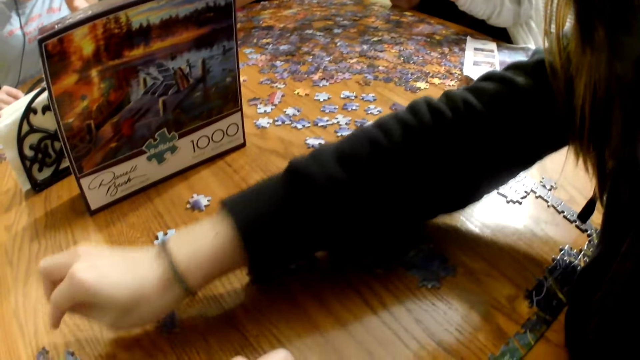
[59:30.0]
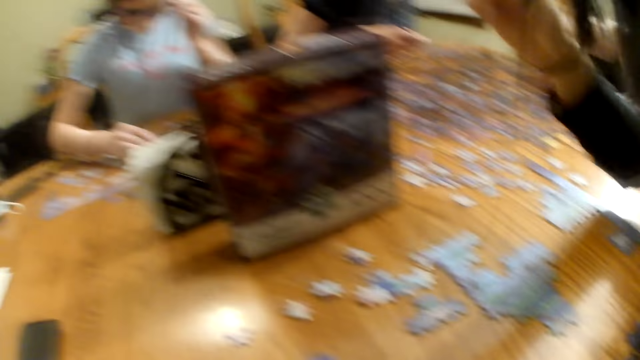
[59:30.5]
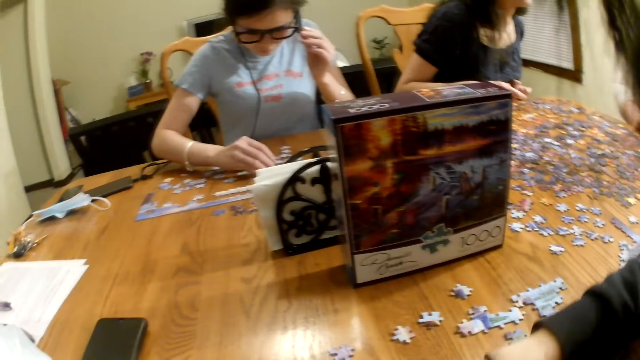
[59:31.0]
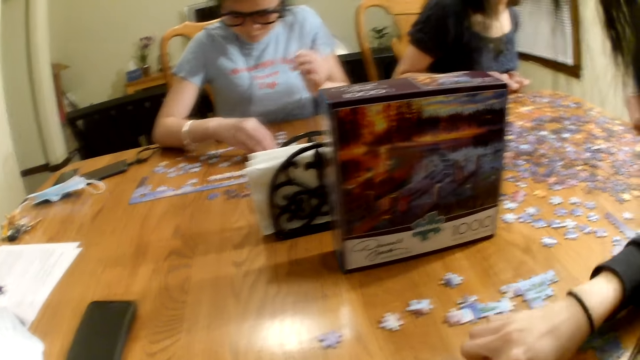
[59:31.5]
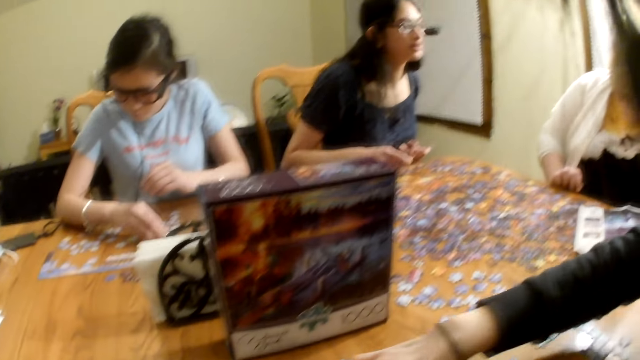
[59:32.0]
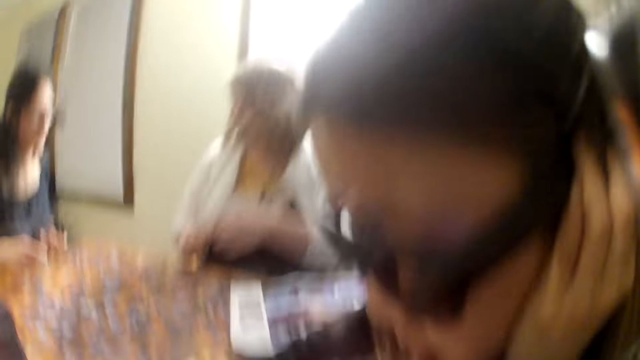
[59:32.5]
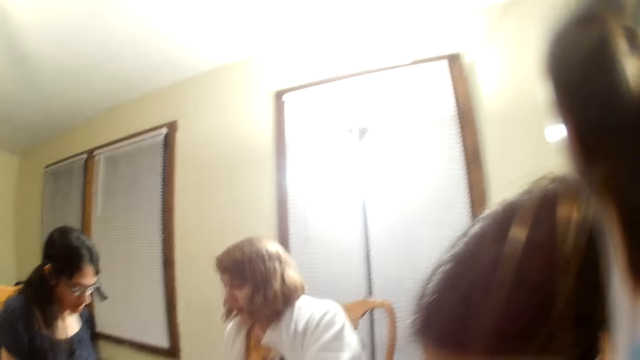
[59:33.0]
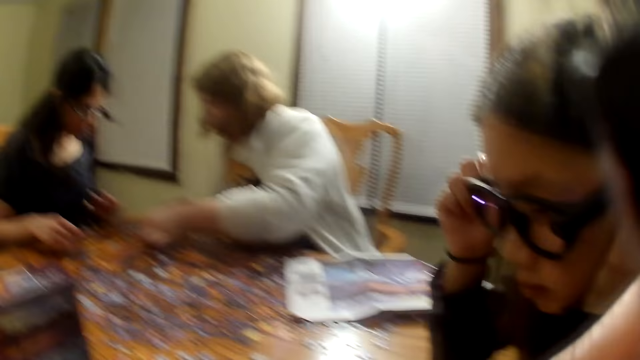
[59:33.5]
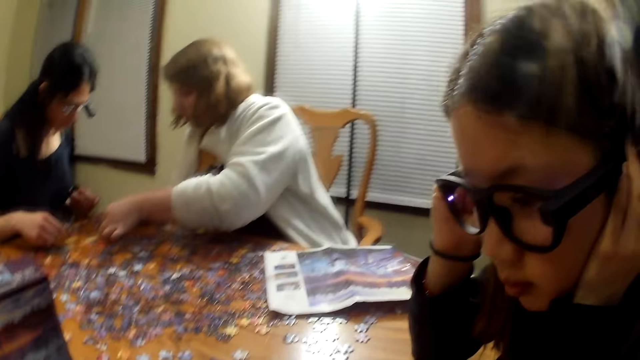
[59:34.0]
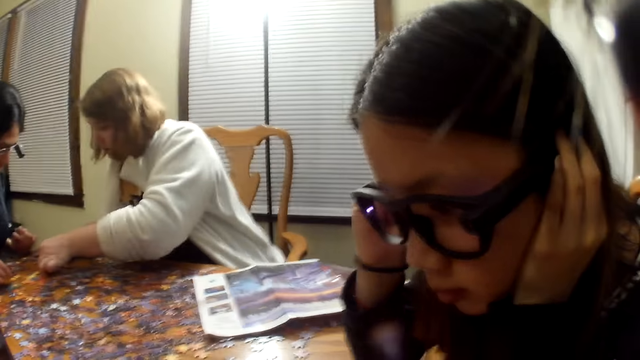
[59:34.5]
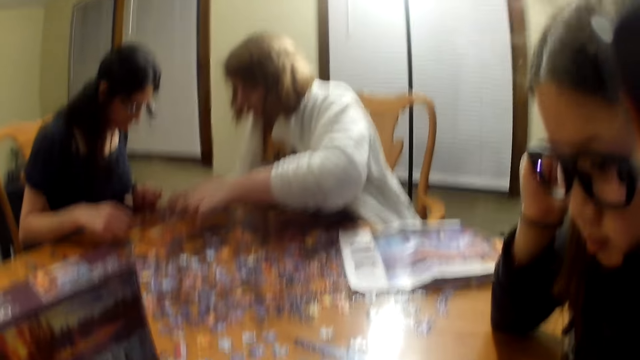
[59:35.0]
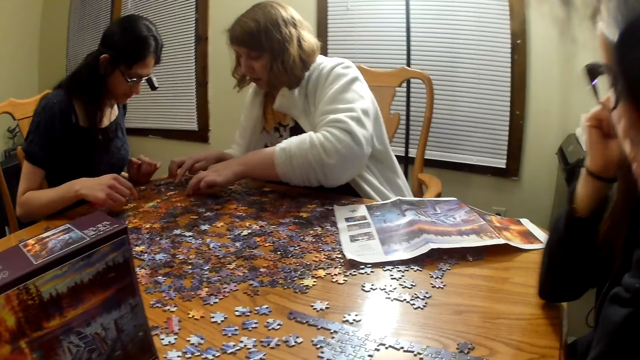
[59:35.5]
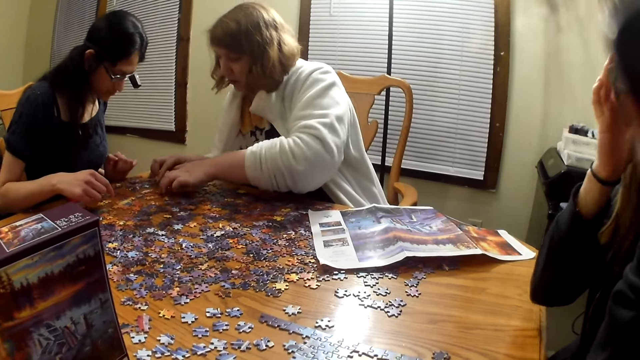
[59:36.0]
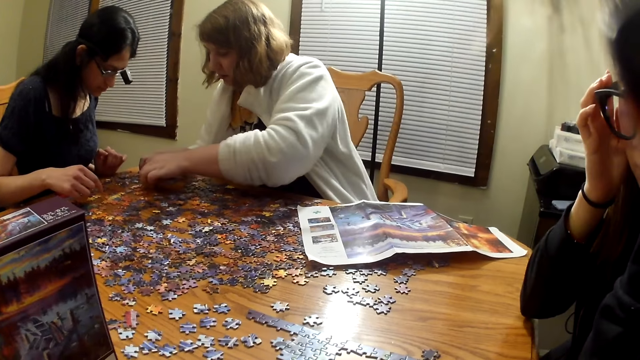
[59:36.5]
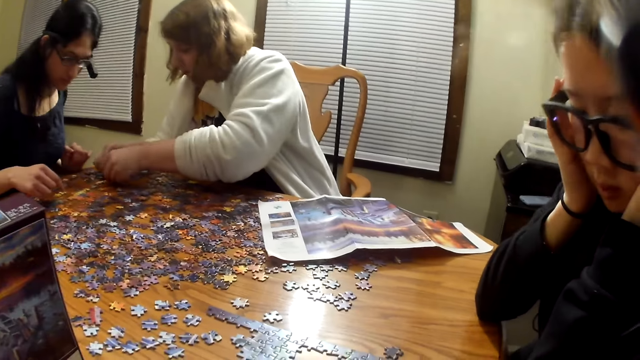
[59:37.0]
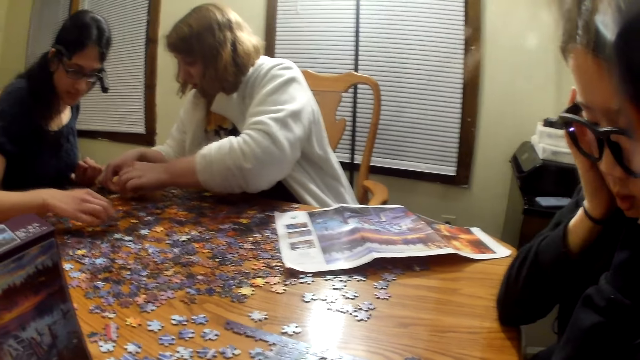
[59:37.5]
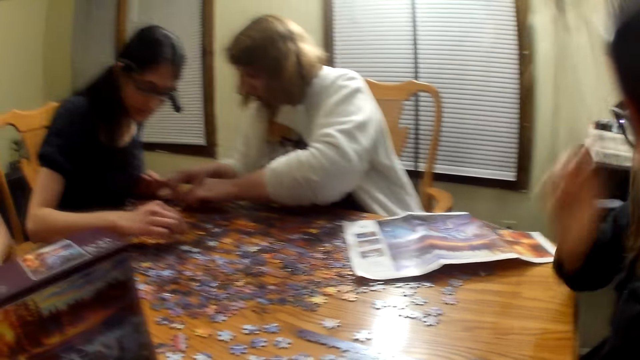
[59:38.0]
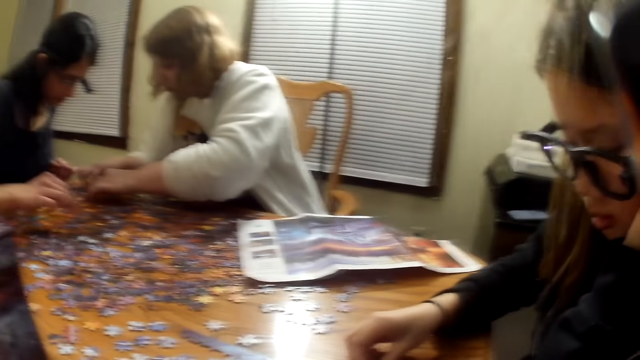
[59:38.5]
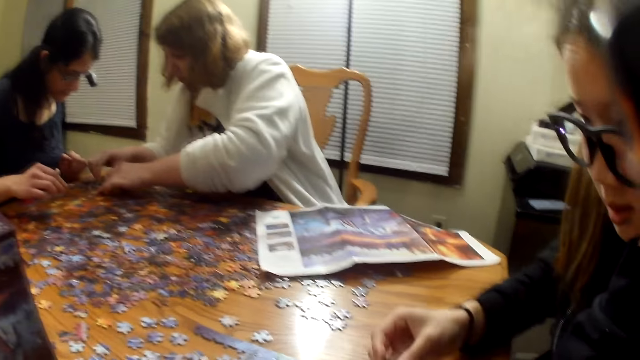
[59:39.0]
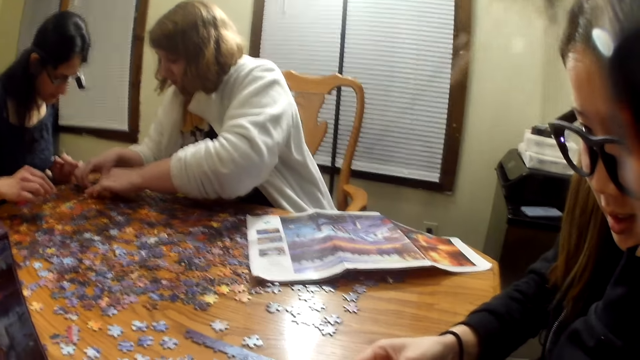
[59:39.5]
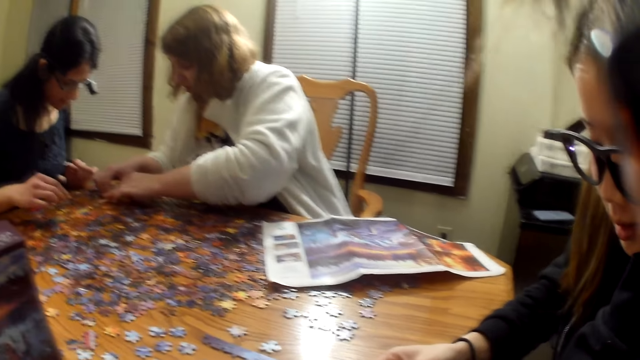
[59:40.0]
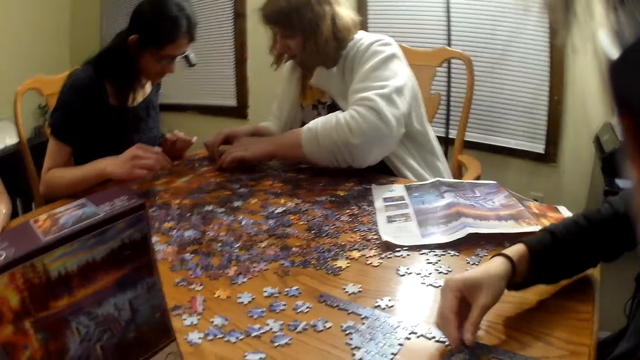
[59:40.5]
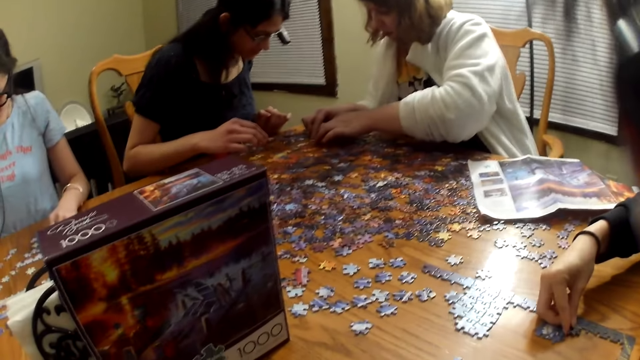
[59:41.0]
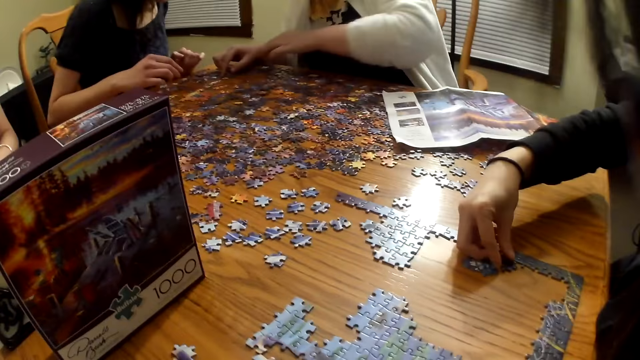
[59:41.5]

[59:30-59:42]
The camera wearer touches their face with both hands.

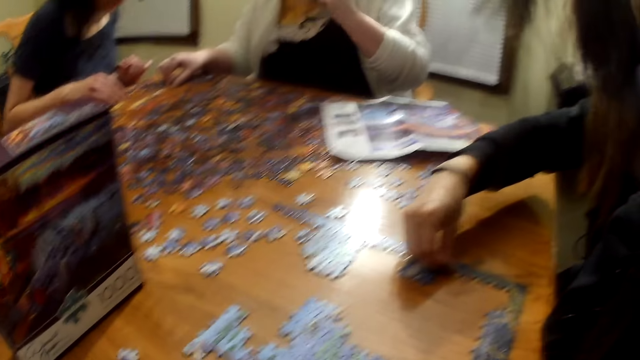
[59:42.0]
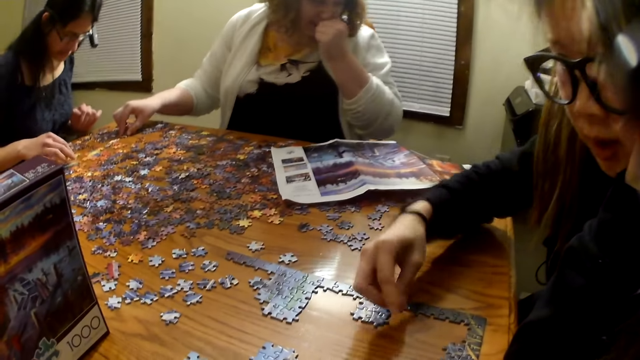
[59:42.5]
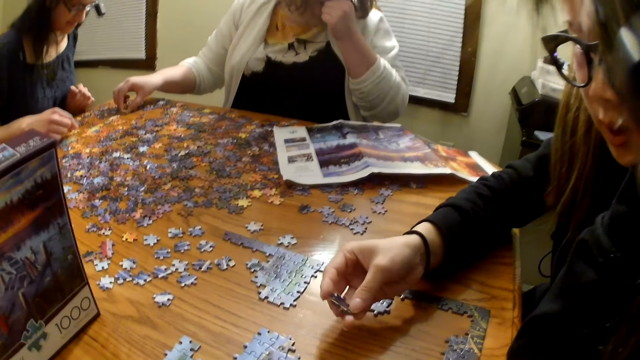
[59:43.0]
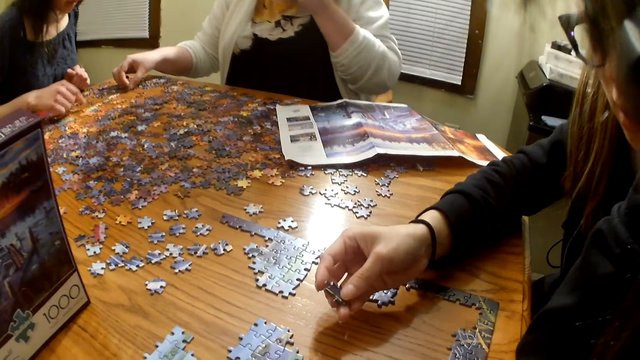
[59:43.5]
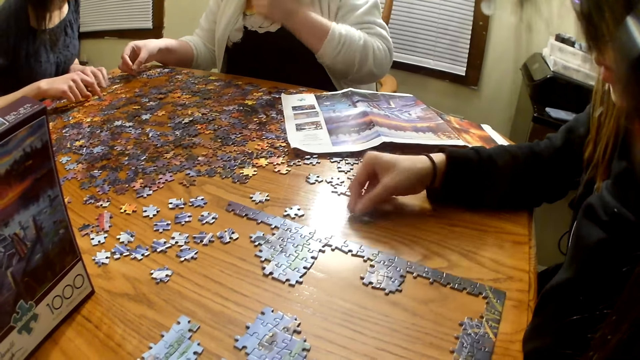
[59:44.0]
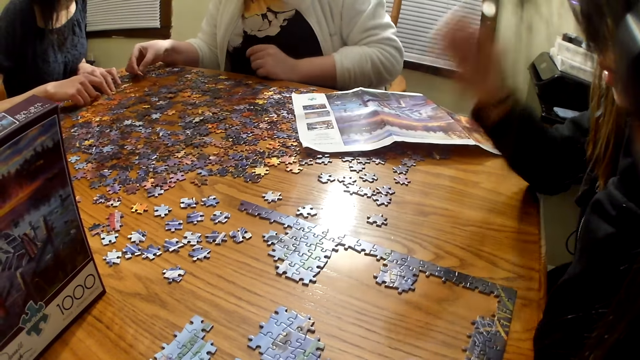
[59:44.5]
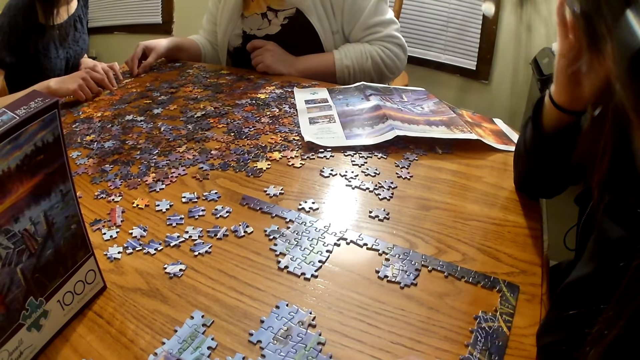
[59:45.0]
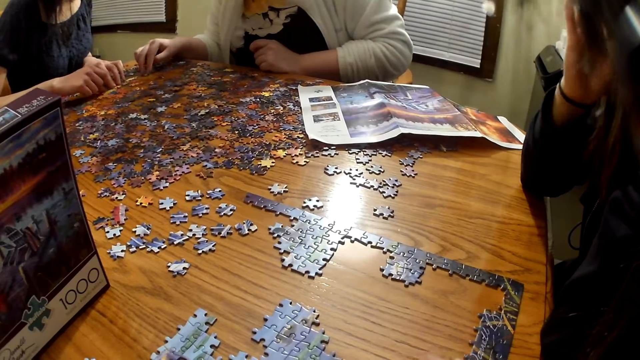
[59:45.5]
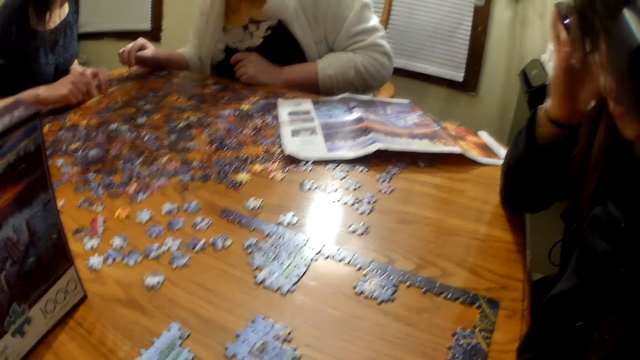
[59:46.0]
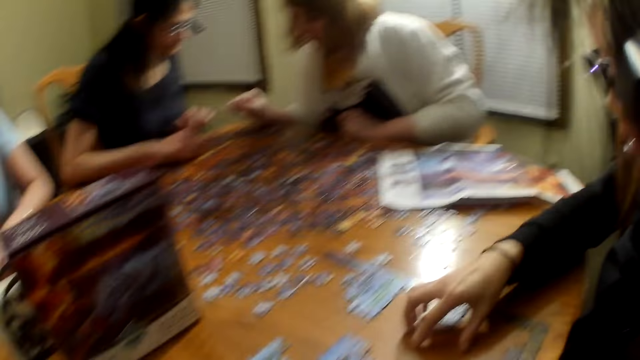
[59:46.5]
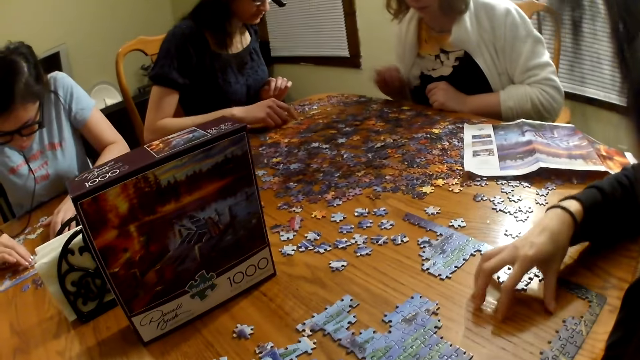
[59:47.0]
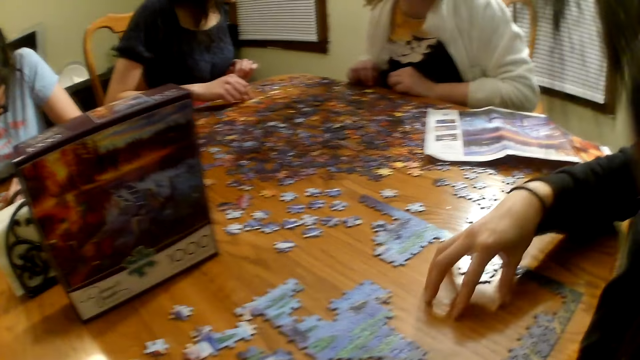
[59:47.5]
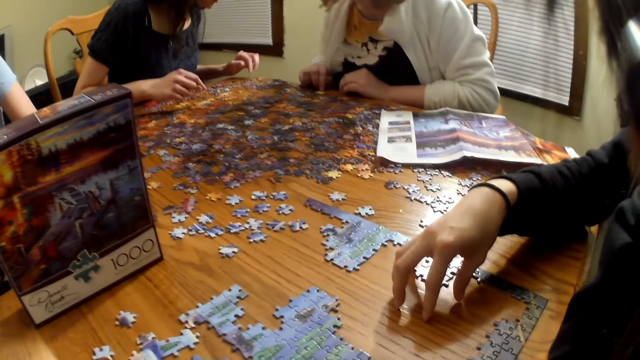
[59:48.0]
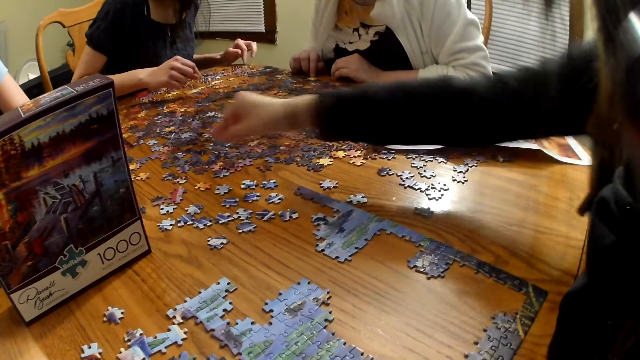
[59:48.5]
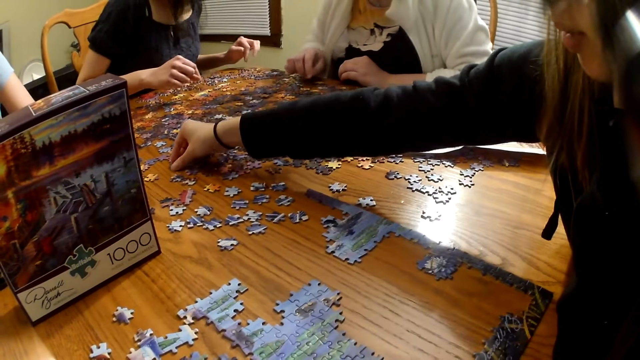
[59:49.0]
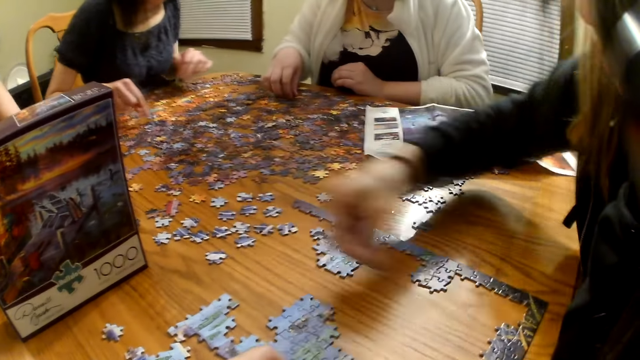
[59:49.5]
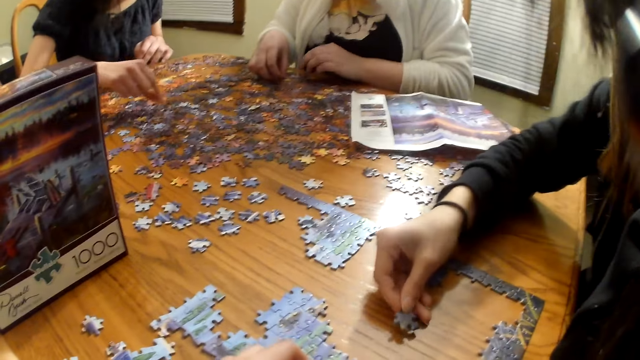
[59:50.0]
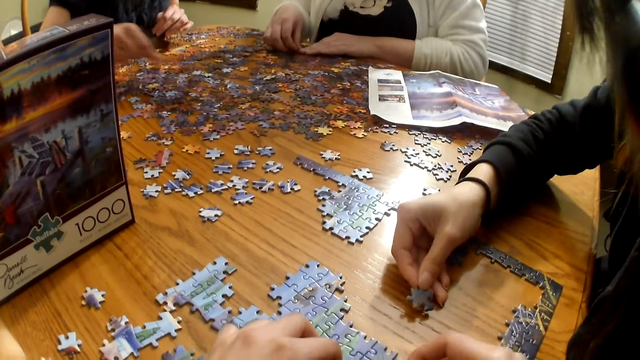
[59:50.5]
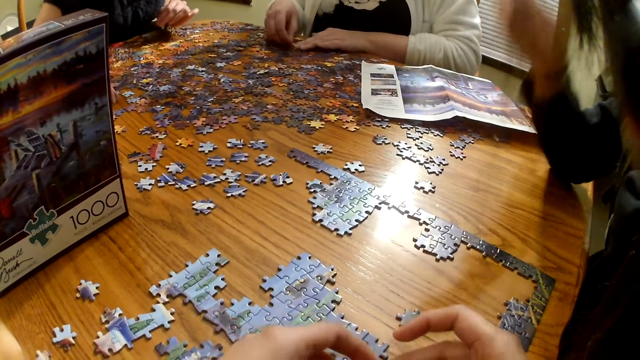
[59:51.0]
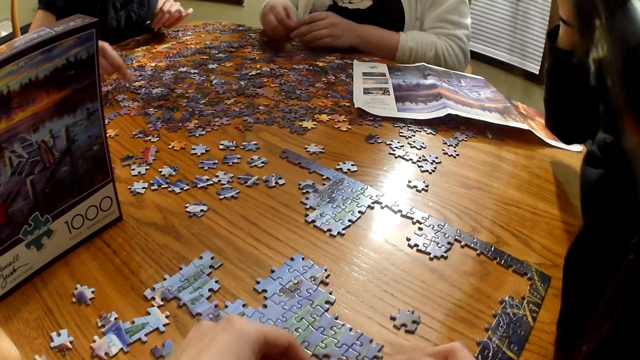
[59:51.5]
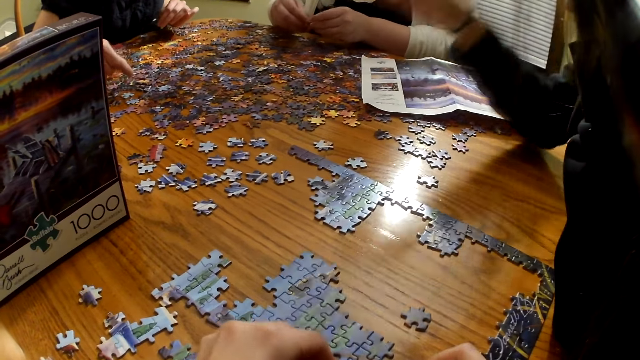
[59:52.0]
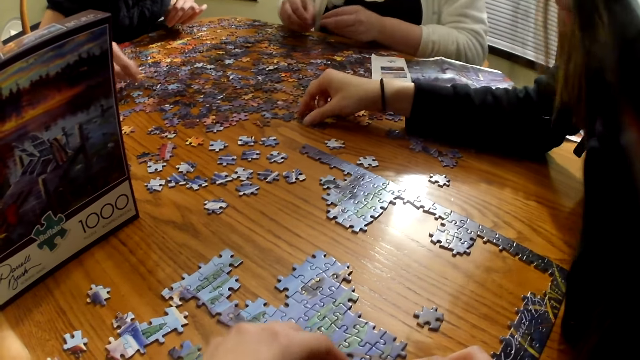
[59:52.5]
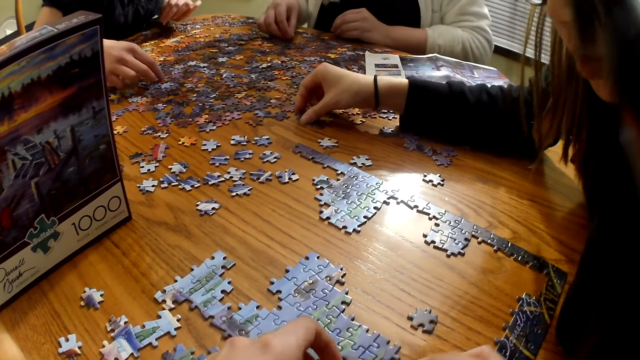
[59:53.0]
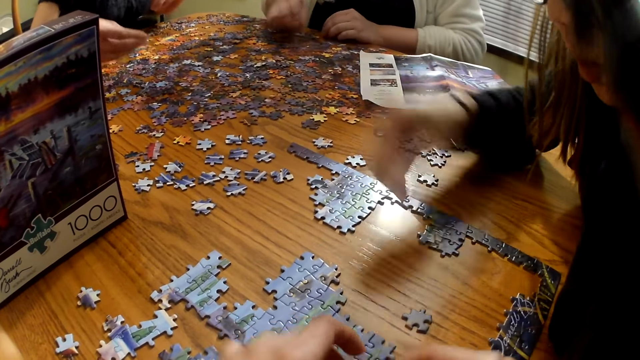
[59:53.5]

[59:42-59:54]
The camera wearer touches the table then takes the puzzle.
